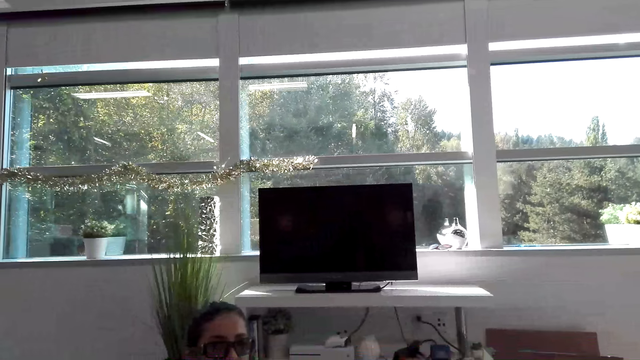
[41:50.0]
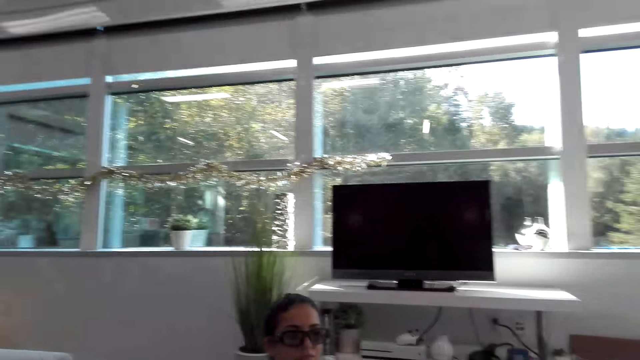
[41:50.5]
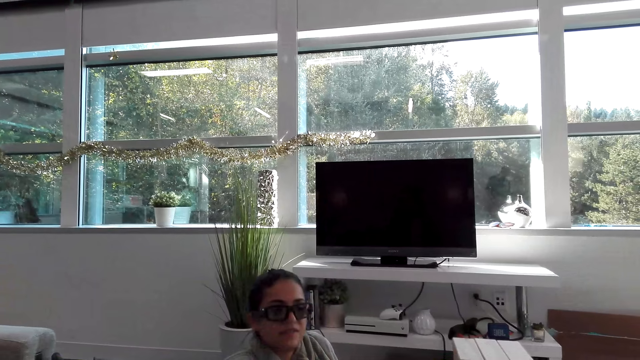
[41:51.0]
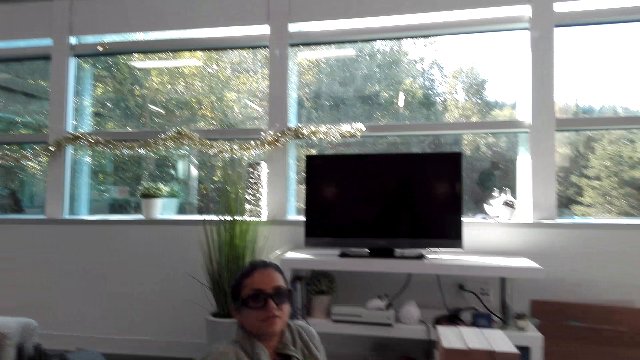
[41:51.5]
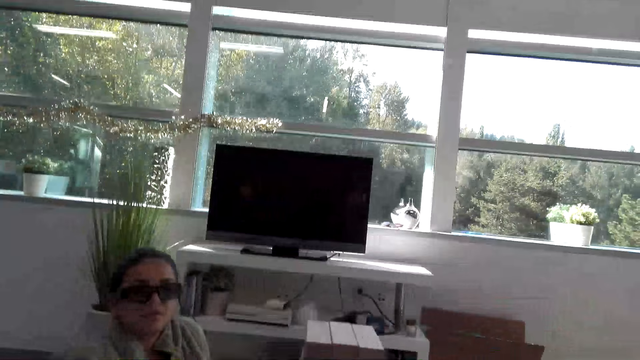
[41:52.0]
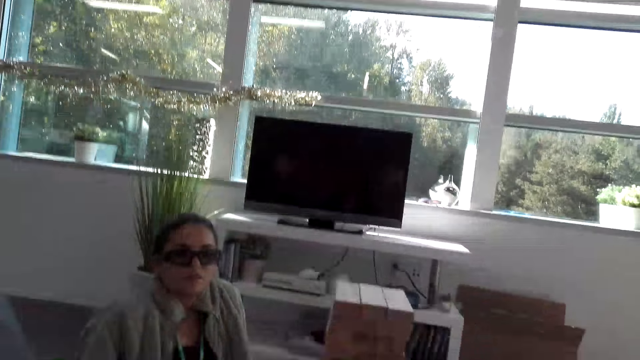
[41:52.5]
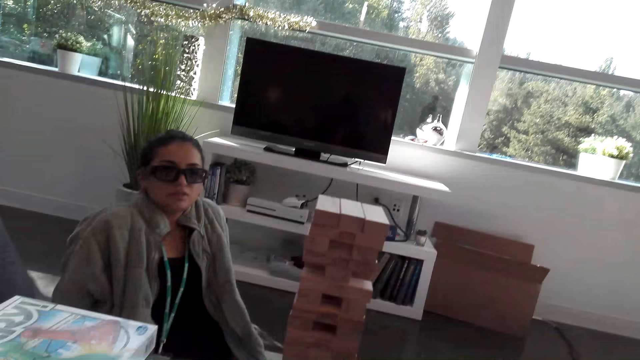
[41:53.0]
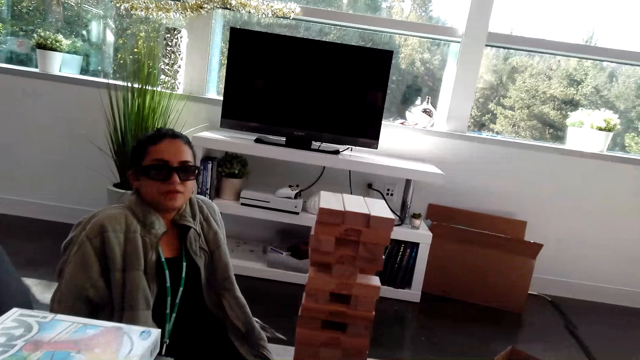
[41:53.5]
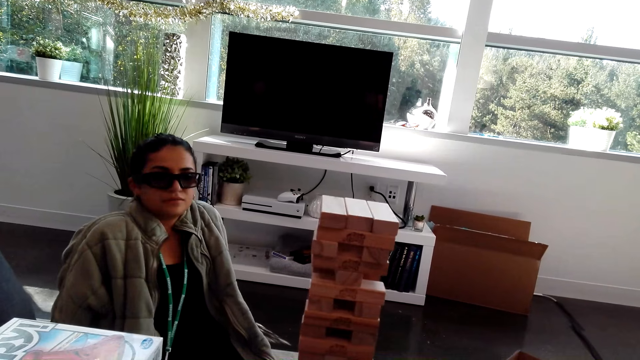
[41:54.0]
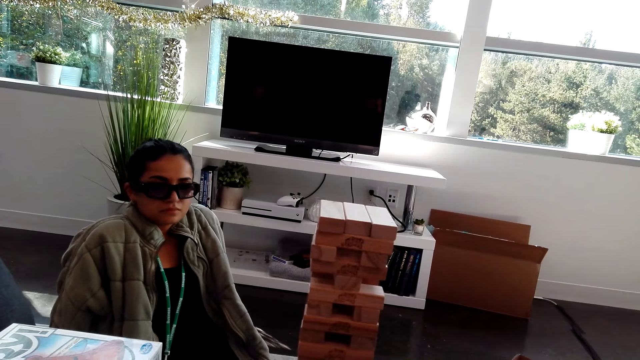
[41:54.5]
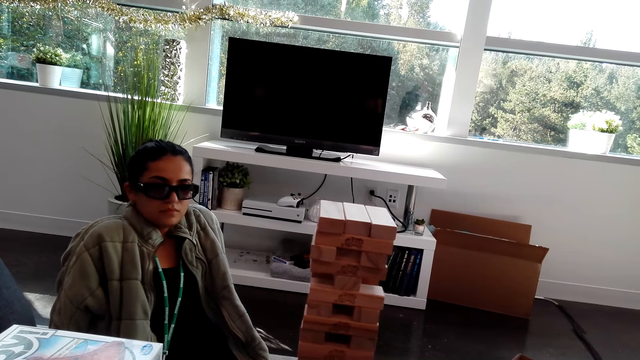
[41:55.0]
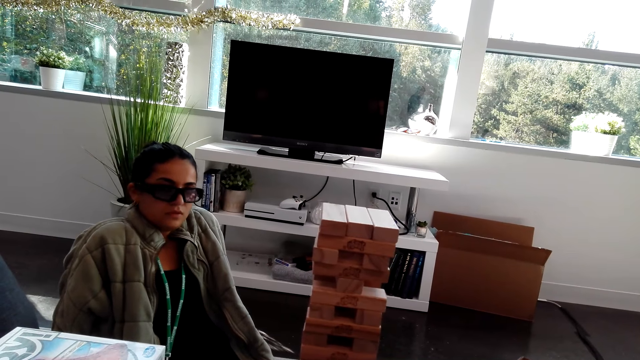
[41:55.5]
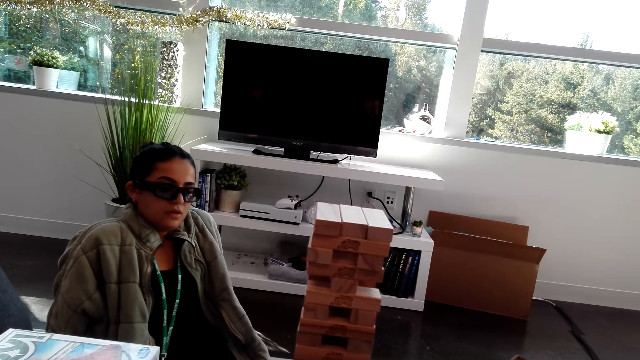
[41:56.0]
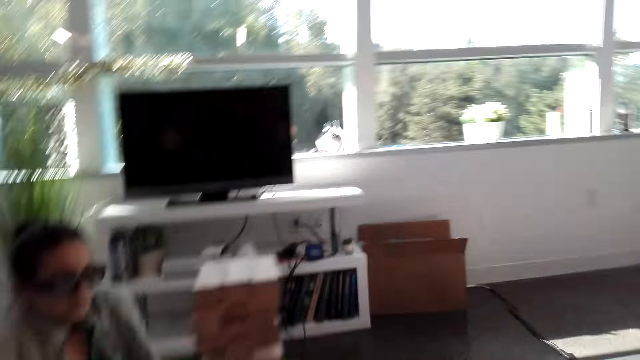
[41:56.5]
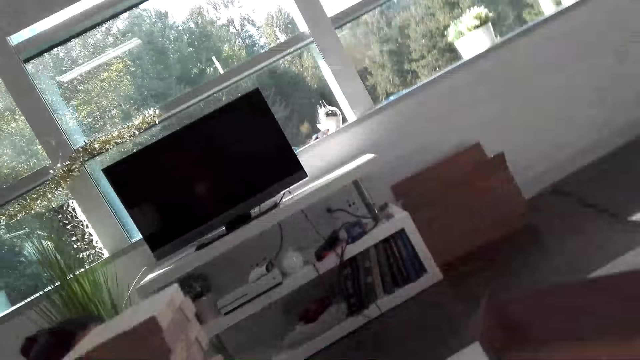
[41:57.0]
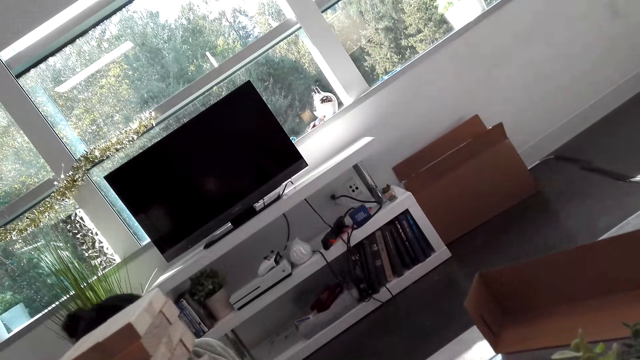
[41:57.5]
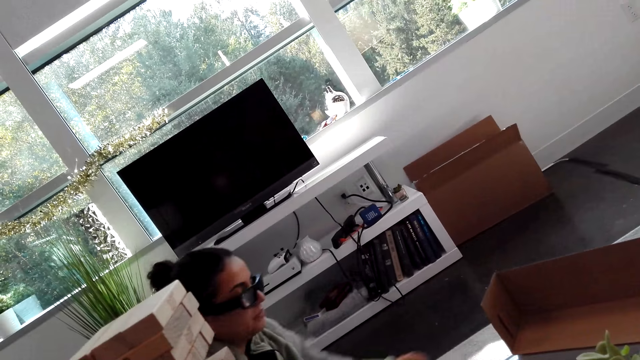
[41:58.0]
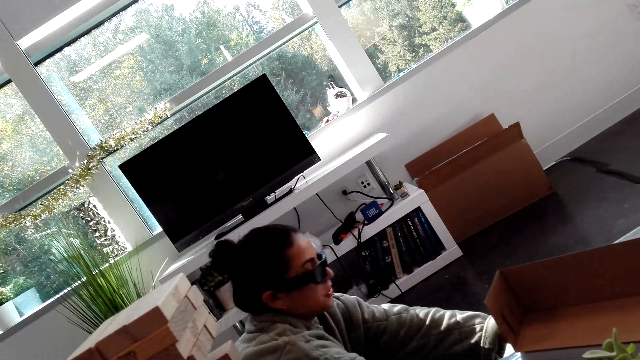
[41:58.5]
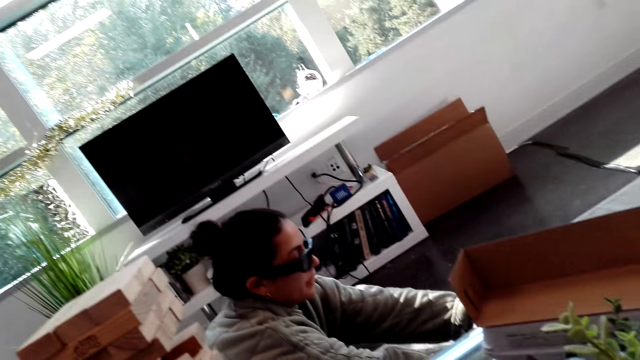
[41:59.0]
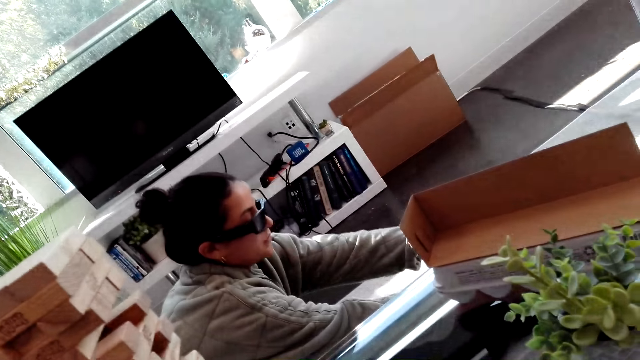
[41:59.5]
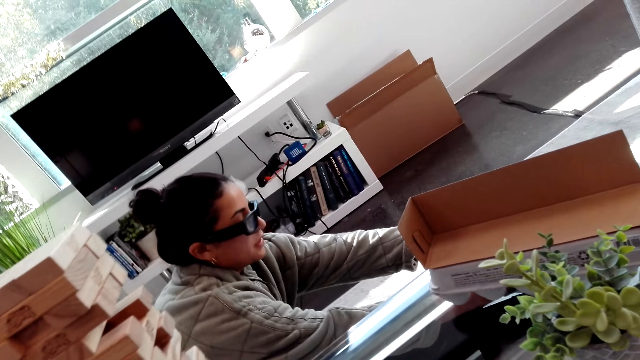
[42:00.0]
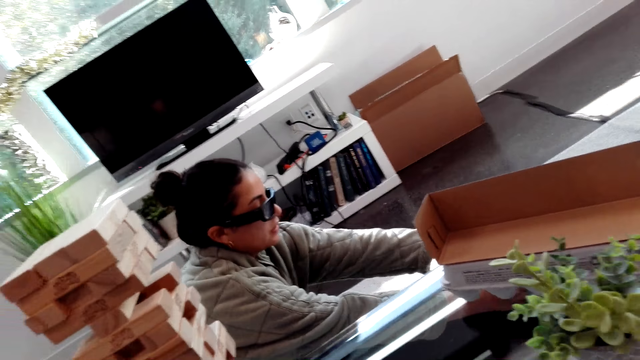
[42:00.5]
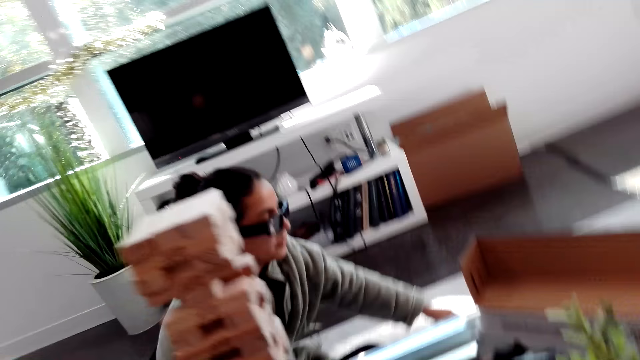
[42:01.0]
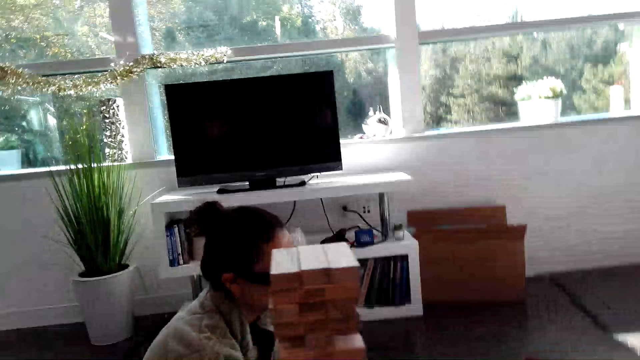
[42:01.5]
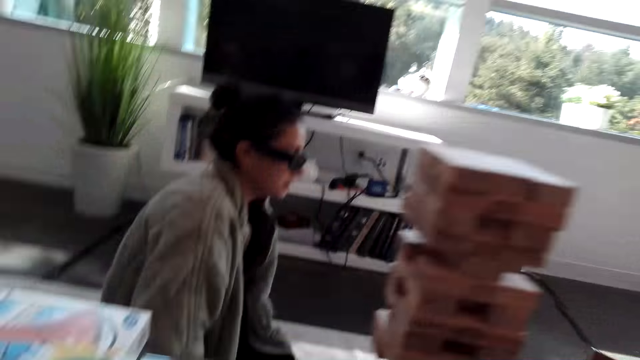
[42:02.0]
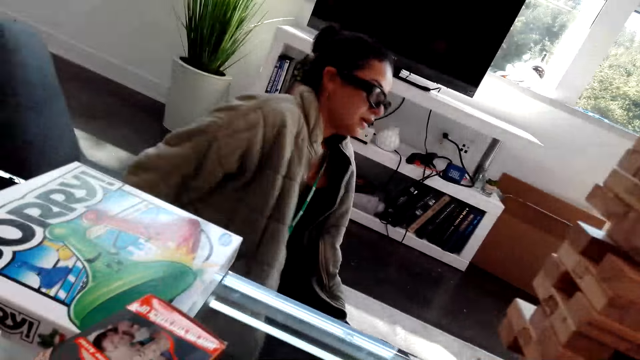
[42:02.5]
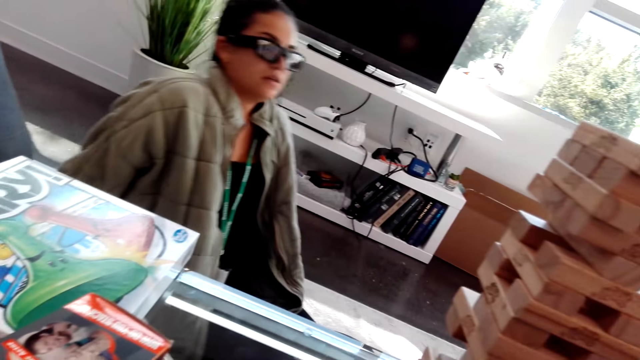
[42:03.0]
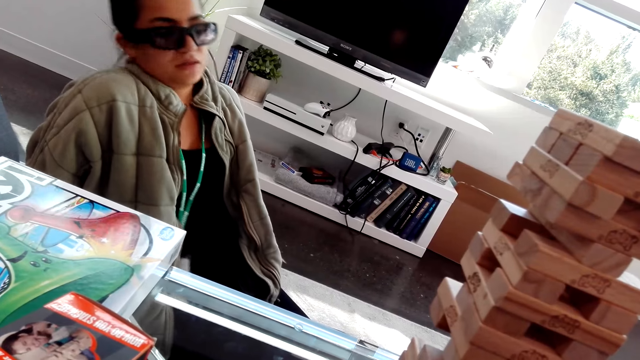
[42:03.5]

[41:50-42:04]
The camera wearer looks at the tower wood block. They look around the room. The lady moves on the floor. The lady does something.

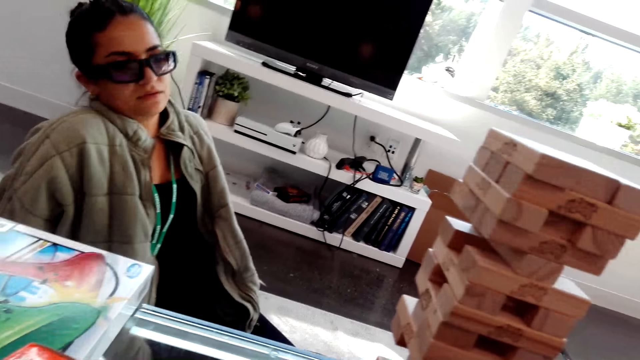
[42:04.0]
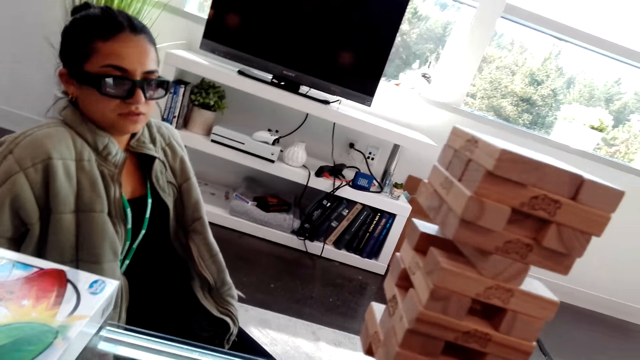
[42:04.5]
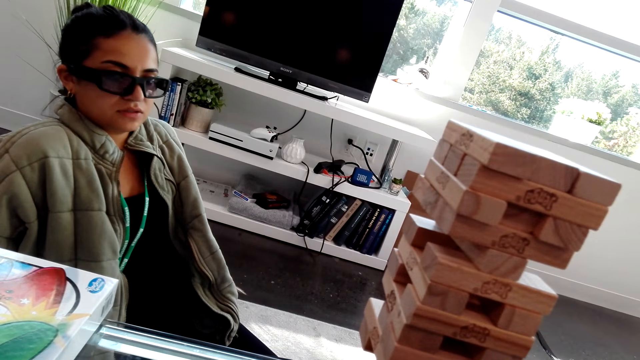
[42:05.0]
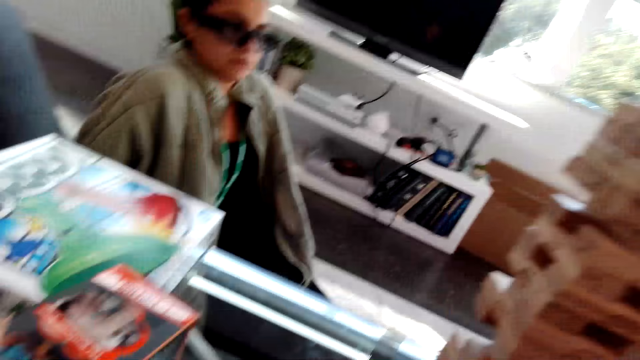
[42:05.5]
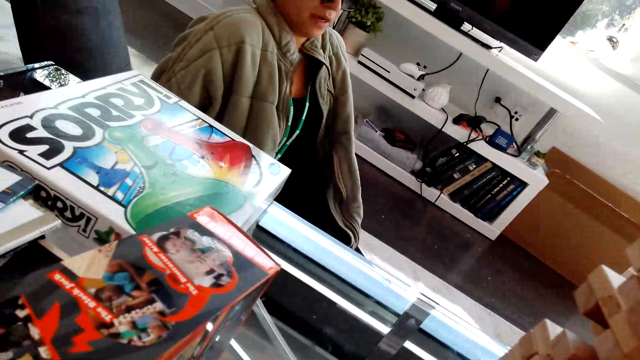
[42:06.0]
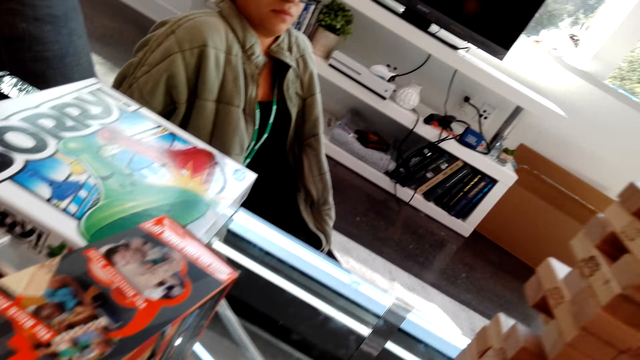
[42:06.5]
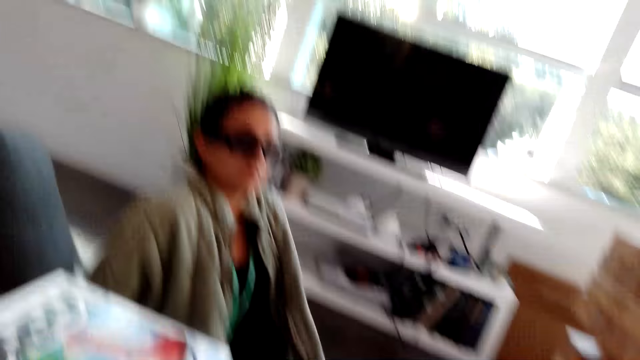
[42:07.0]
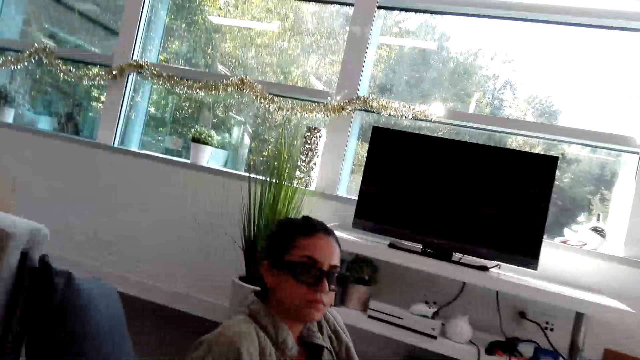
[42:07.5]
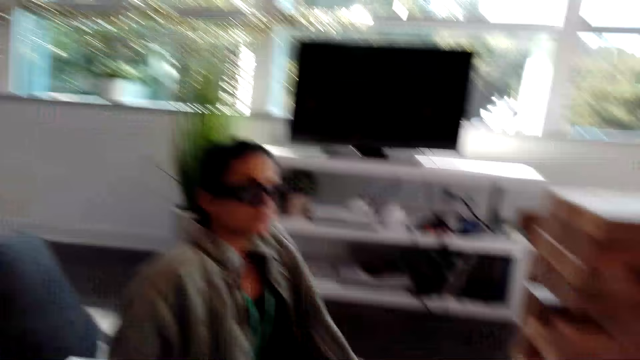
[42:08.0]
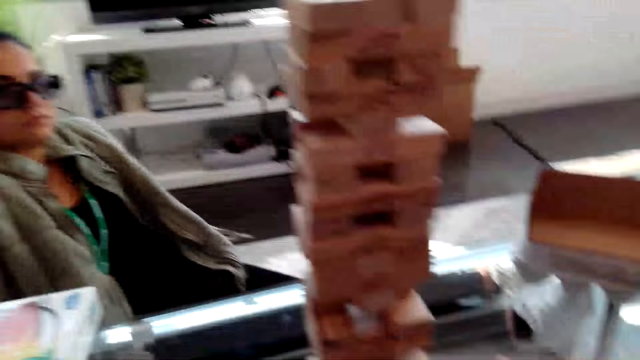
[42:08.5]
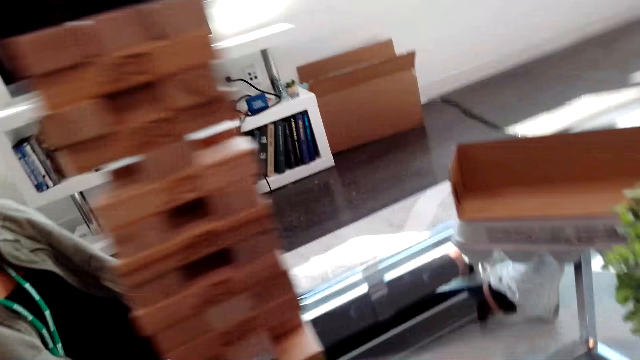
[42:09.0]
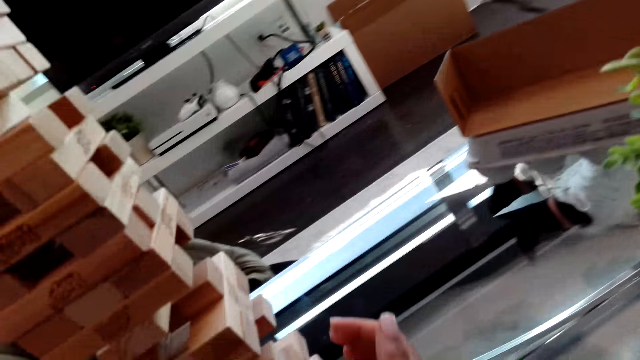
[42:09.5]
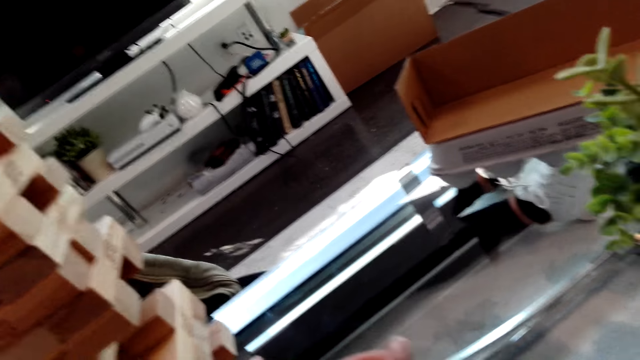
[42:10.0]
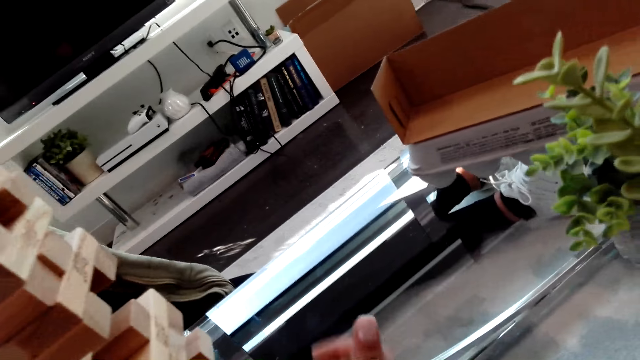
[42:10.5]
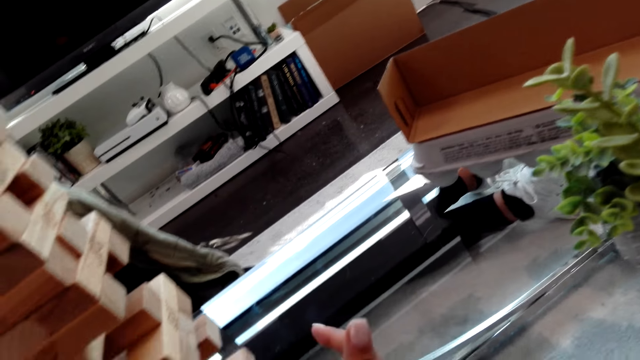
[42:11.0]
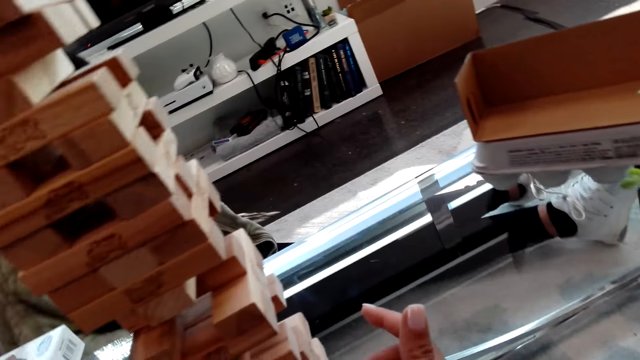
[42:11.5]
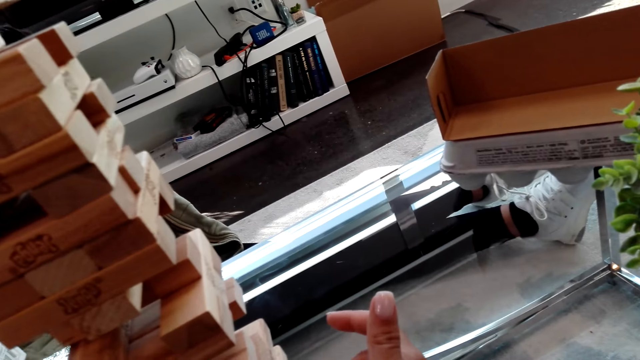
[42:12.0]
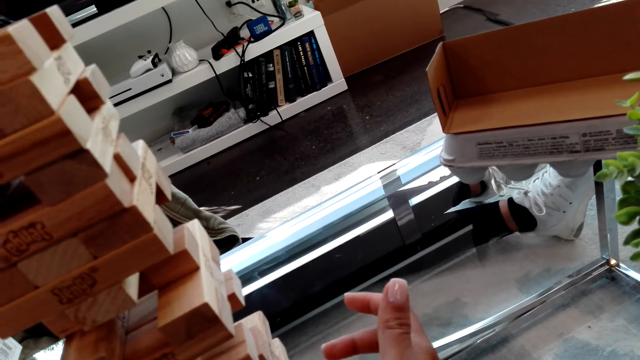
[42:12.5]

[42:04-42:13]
The camera wearer looks at the table. They look at the tower wood block.
